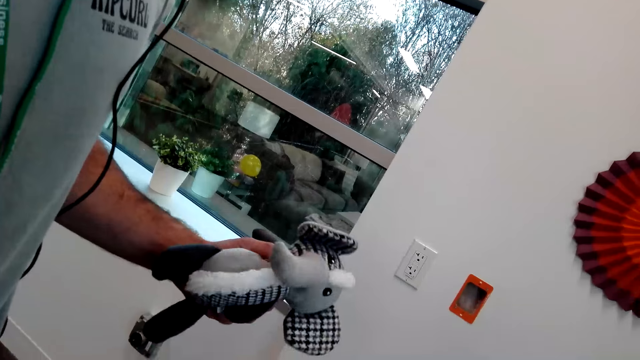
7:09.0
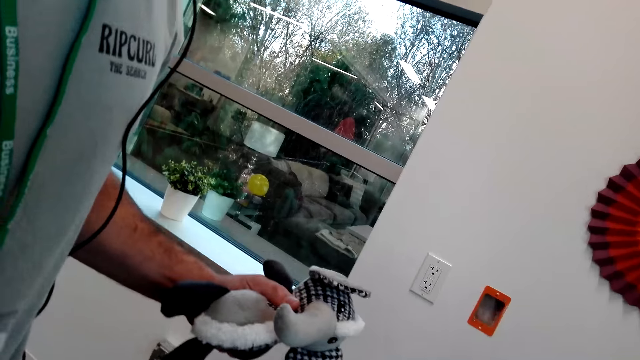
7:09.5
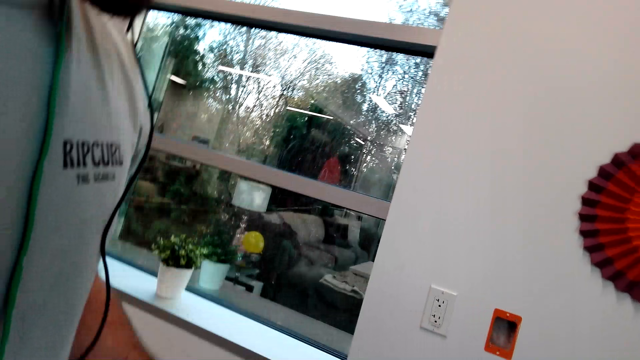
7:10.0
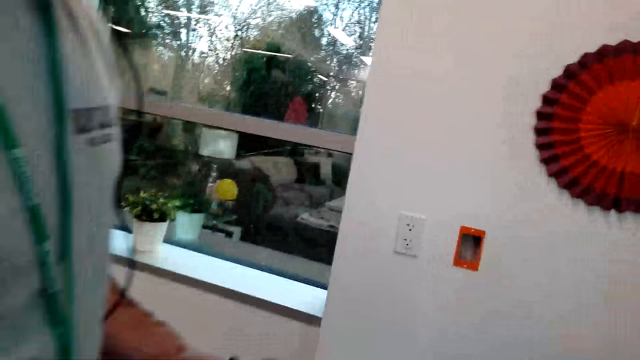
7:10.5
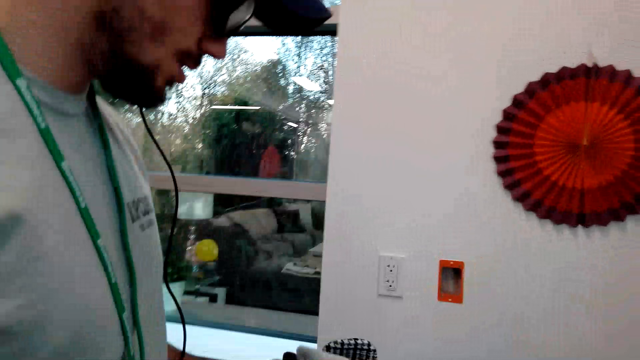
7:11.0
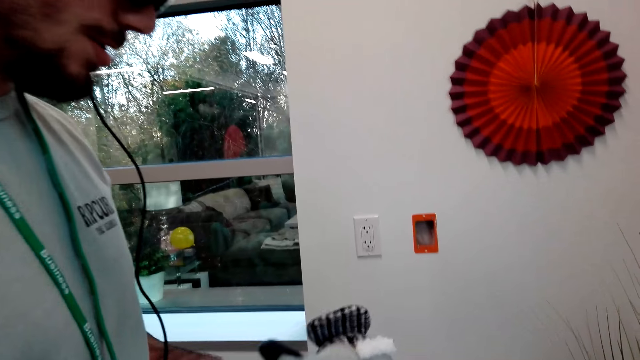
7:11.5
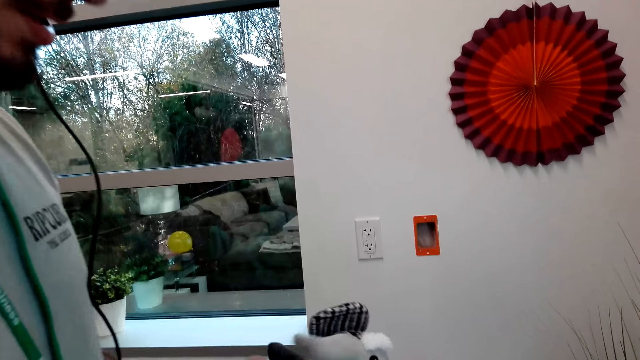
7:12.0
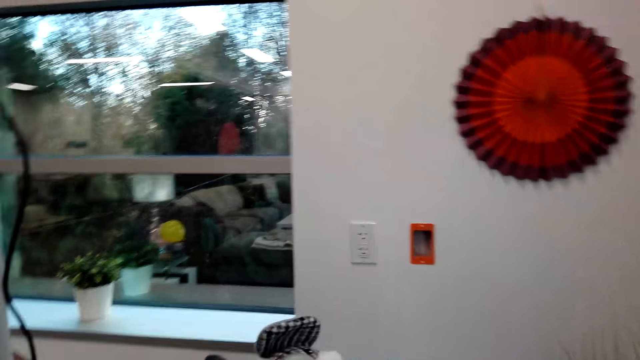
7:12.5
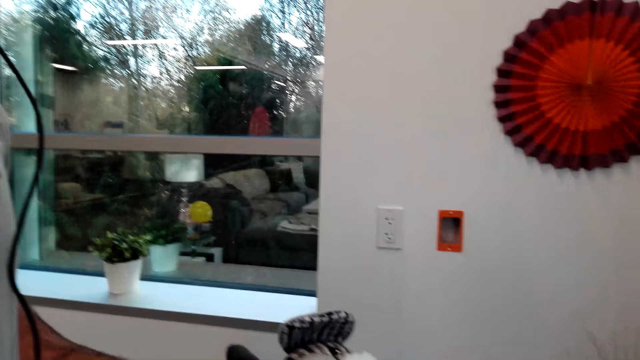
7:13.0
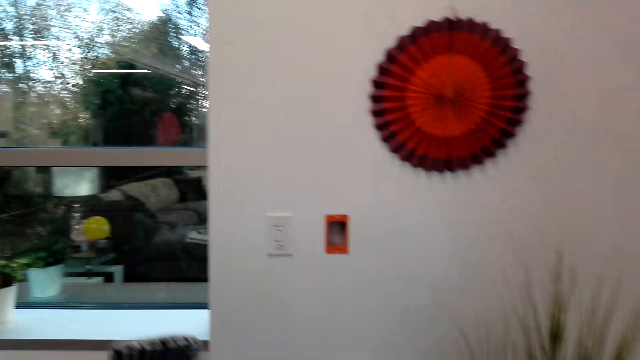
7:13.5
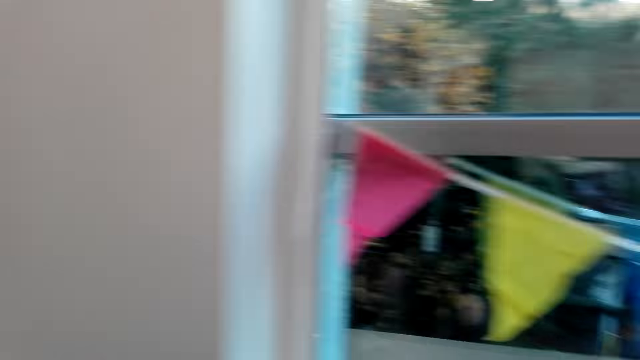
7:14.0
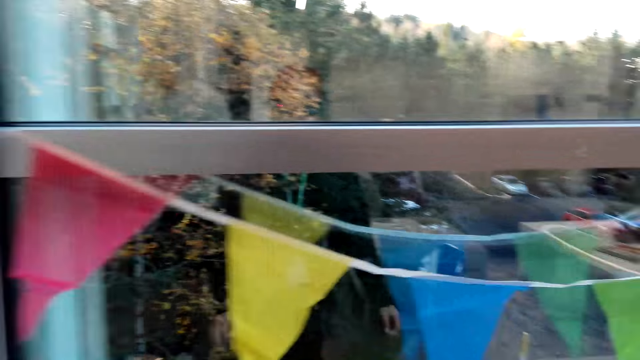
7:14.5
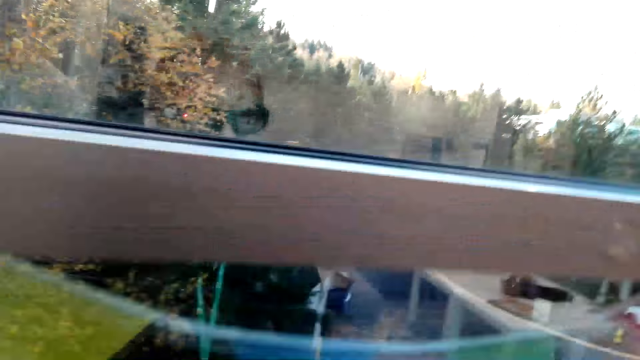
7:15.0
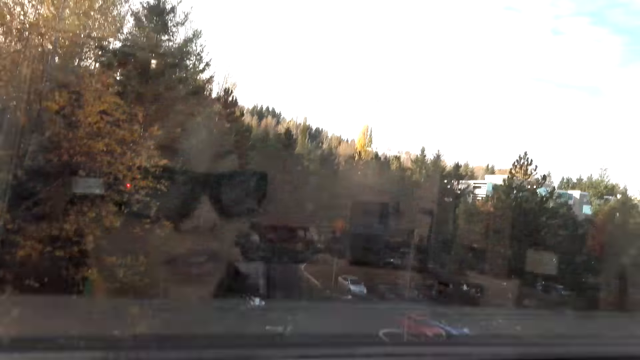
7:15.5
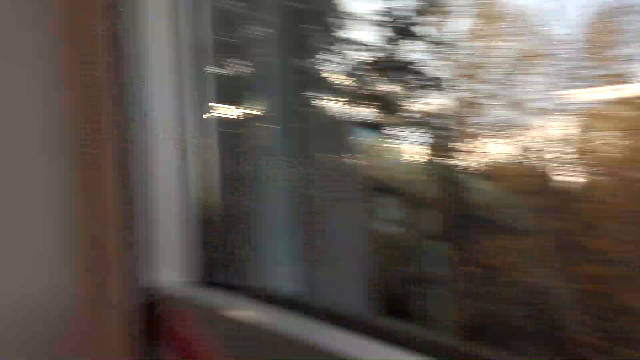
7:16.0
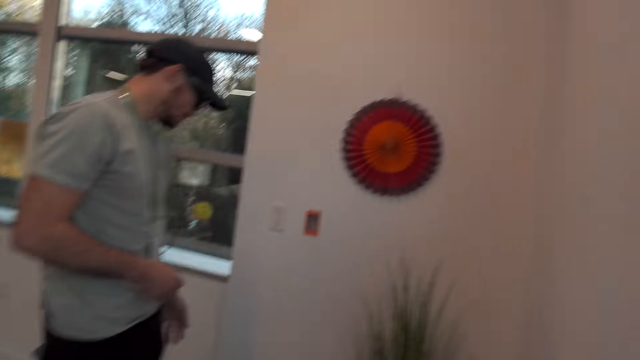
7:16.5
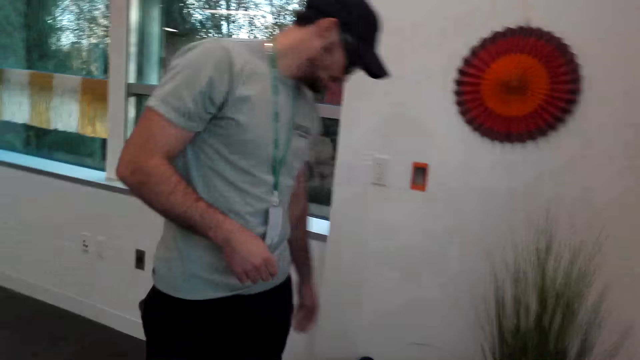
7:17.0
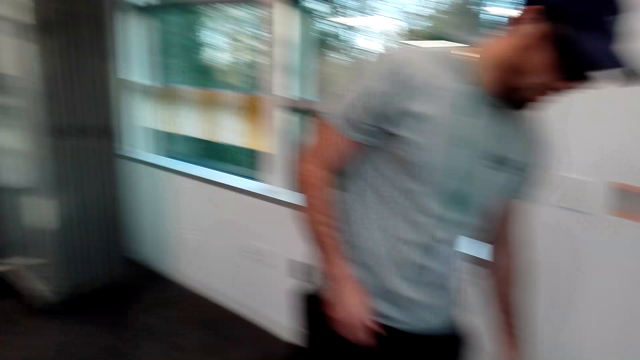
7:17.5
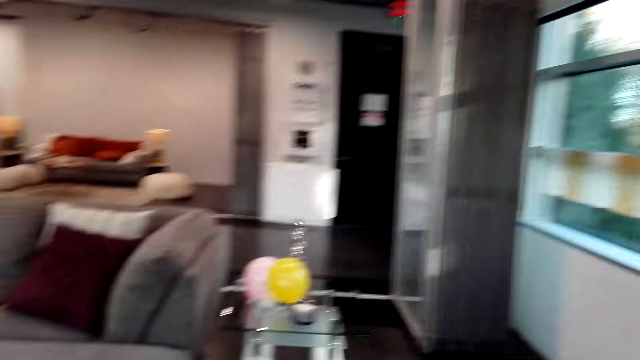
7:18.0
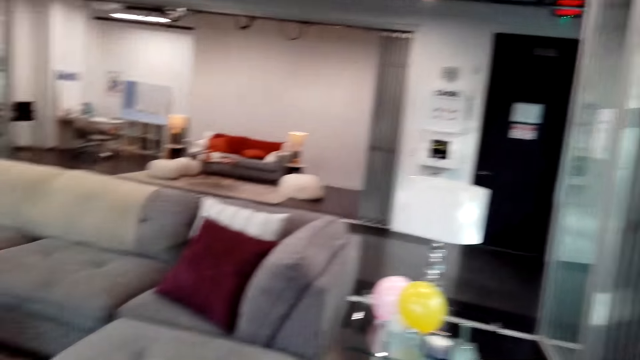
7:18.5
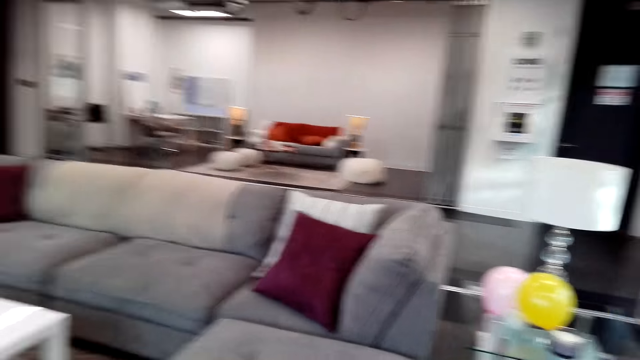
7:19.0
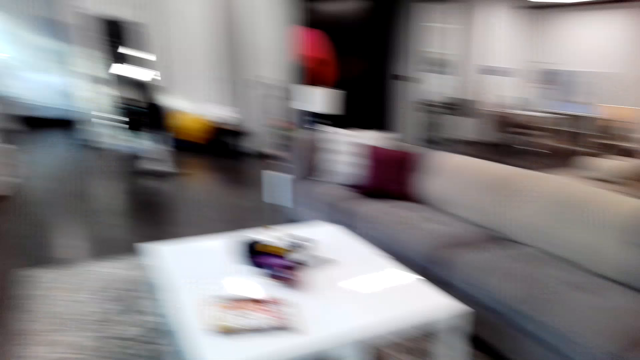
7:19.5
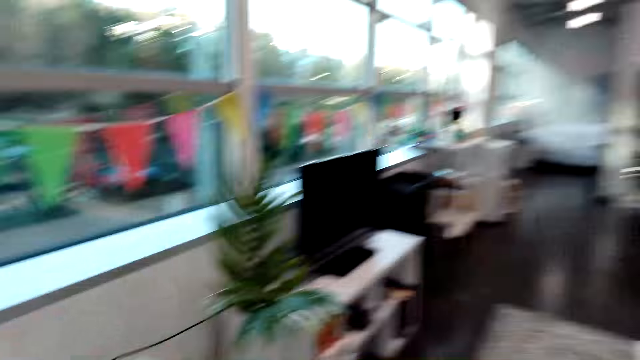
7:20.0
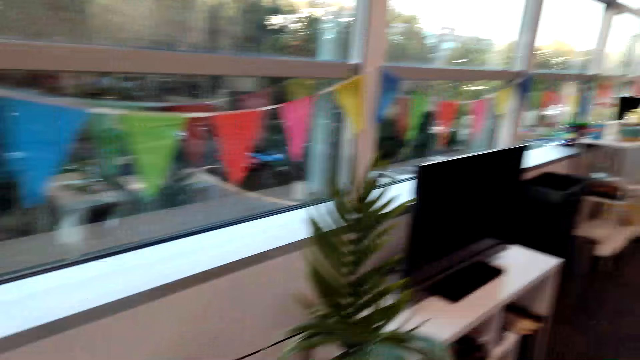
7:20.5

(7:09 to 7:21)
The camera wearer walks around the room. The man puts the doll down.

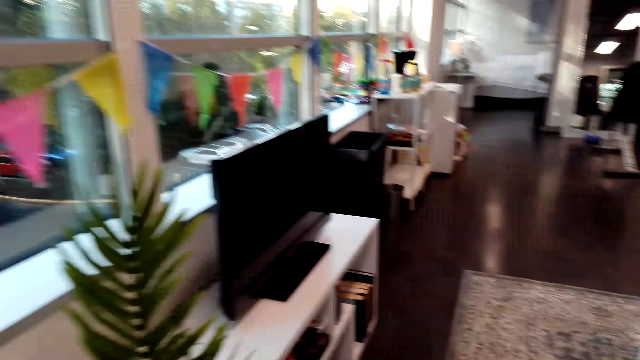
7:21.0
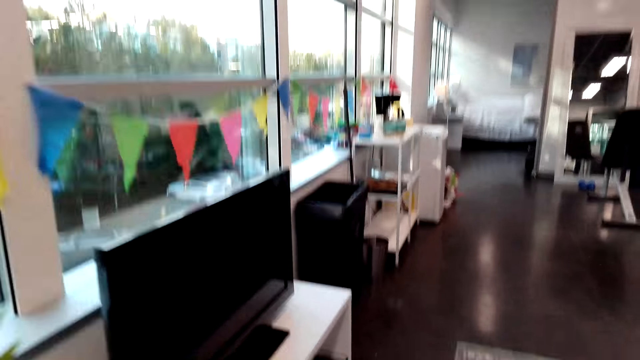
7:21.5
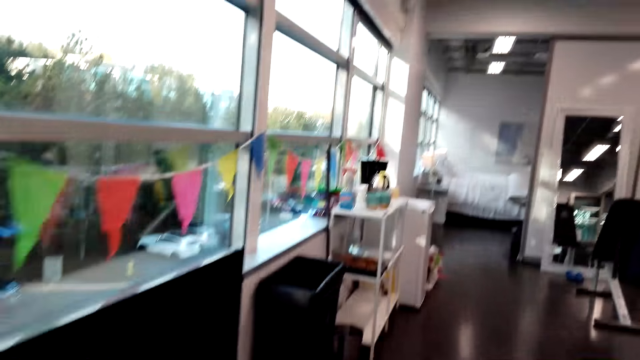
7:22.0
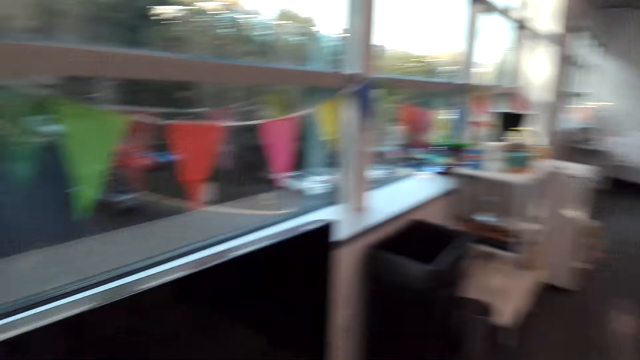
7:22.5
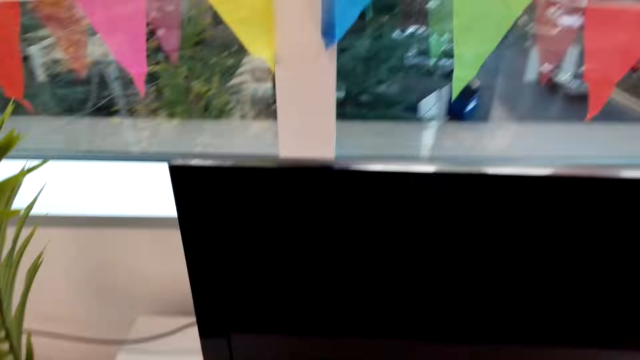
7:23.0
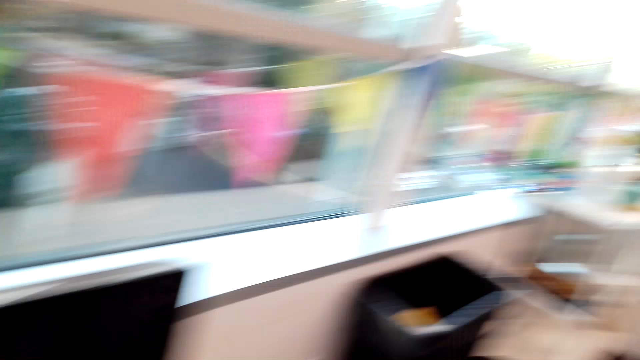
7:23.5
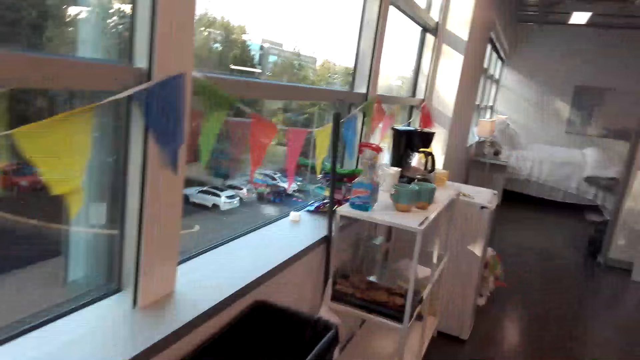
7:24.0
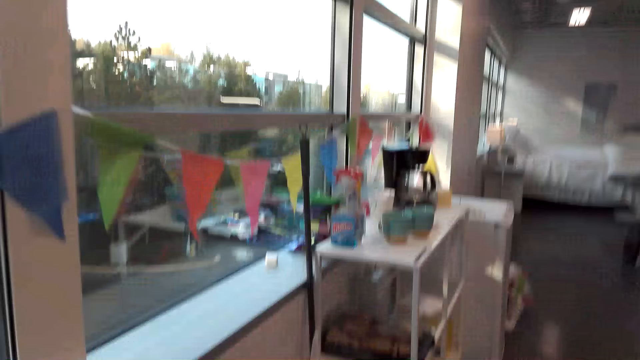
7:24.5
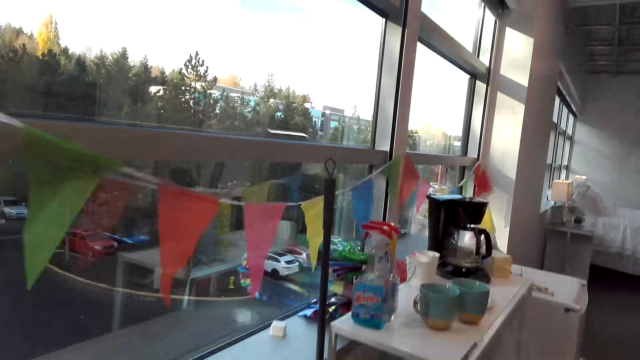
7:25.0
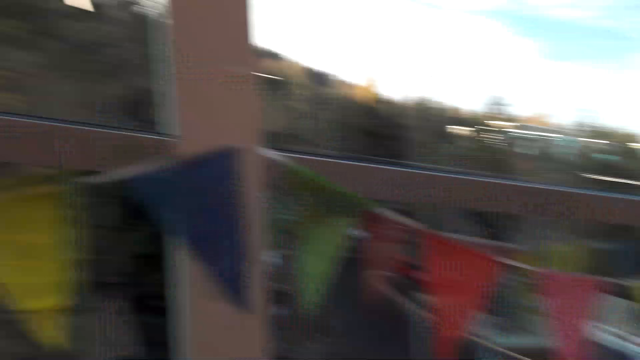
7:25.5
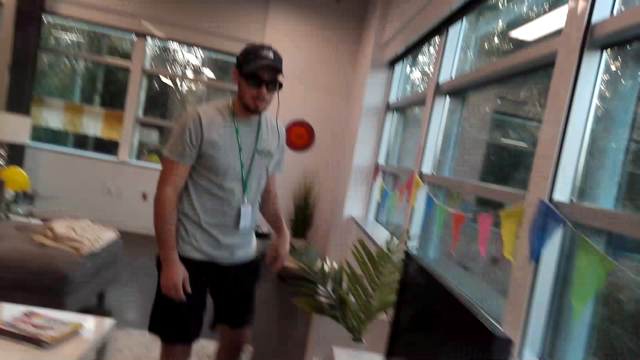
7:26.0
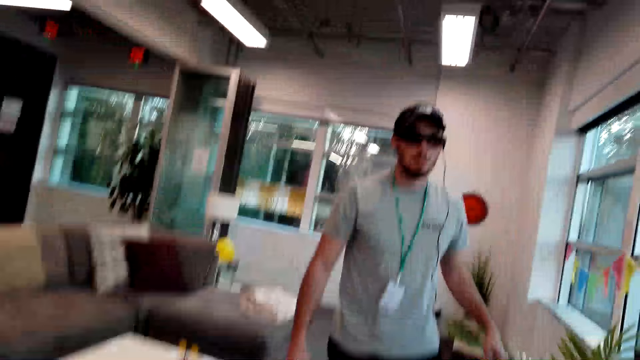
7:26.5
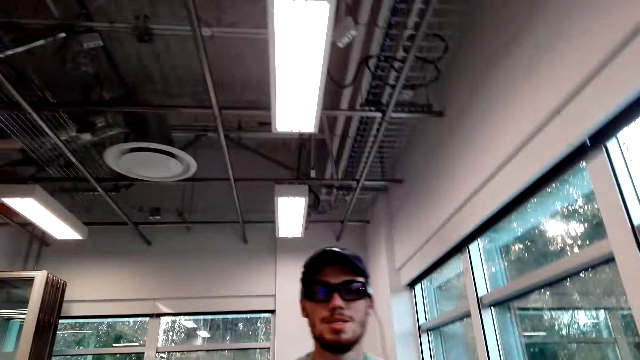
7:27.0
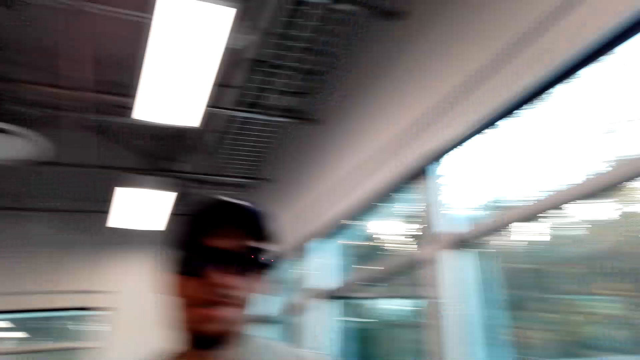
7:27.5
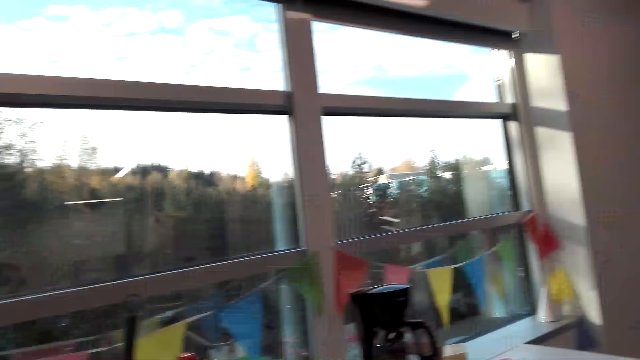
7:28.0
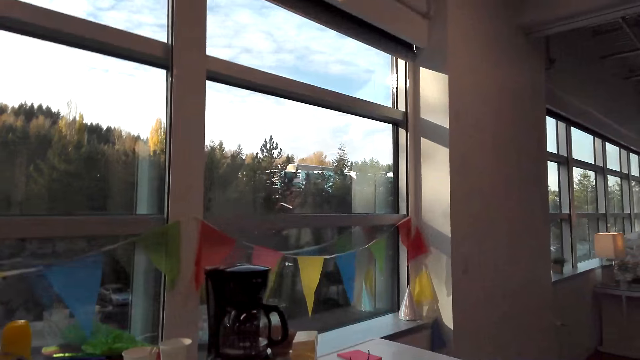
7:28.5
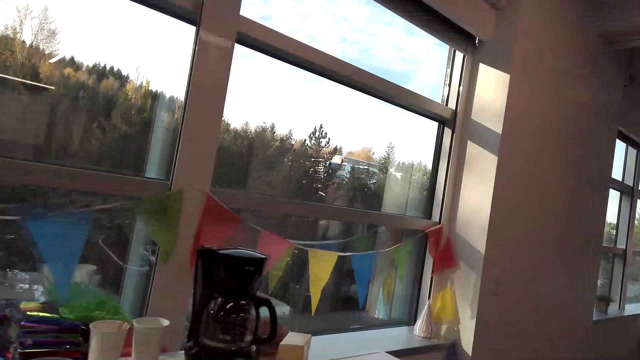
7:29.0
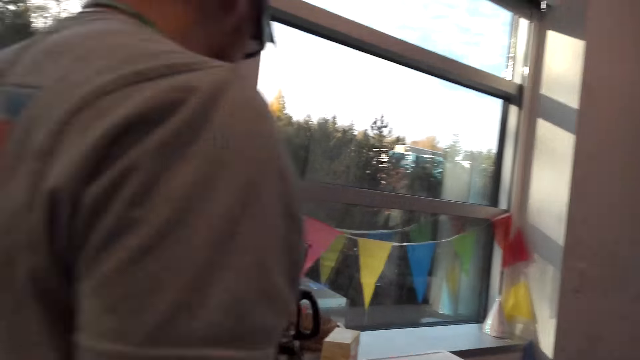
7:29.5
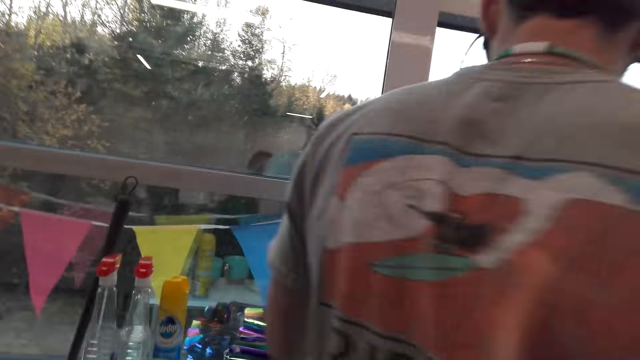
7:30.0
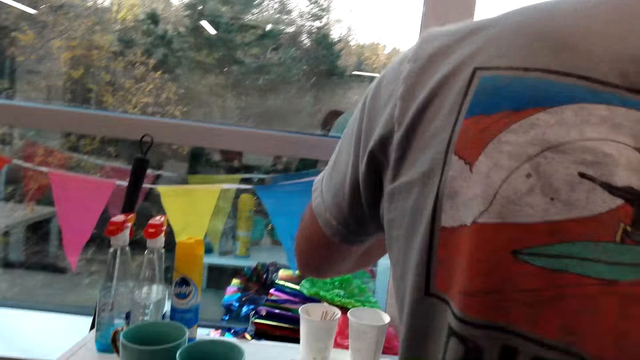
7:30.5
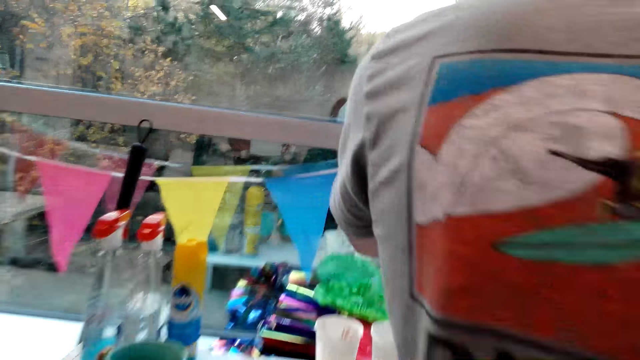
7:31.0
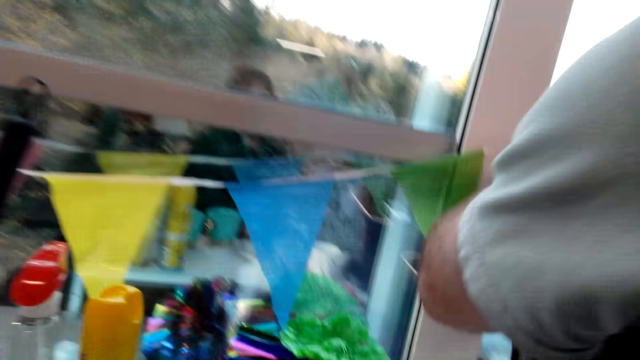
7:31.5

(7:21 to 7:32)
The camera wearer walks in the house. The man walks in the house. He picks up a coffee kettle.
